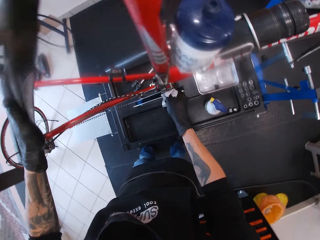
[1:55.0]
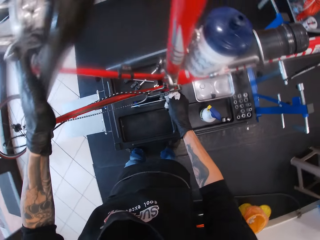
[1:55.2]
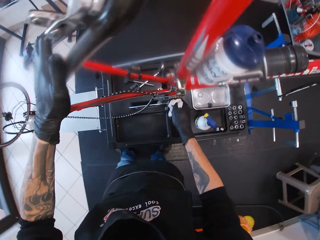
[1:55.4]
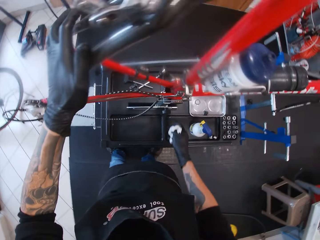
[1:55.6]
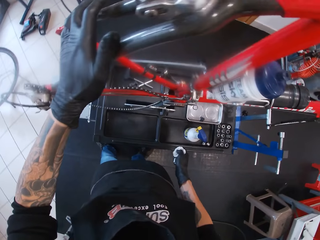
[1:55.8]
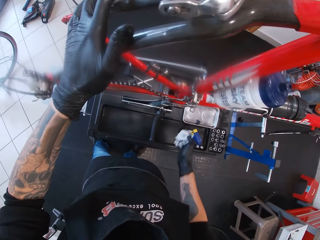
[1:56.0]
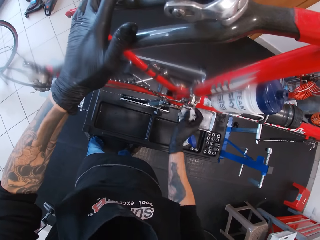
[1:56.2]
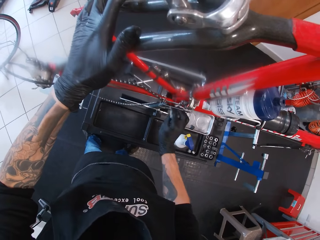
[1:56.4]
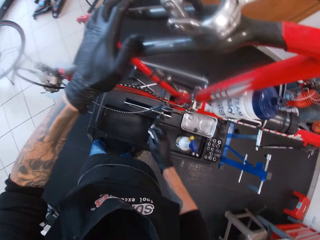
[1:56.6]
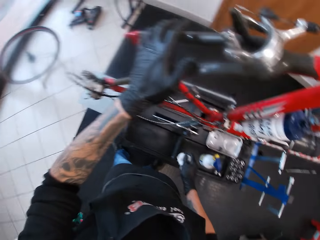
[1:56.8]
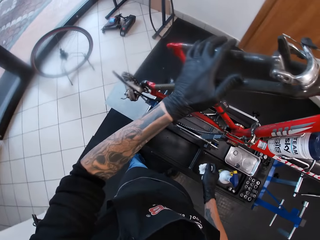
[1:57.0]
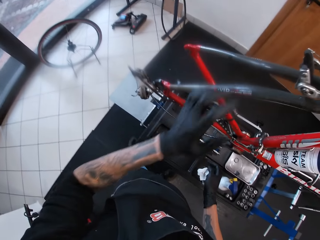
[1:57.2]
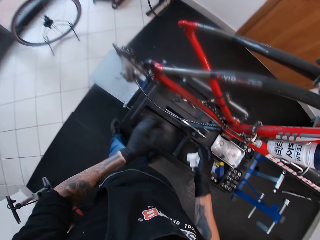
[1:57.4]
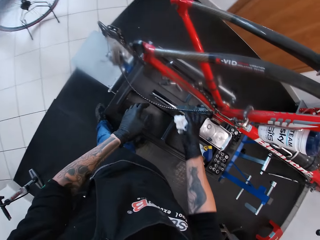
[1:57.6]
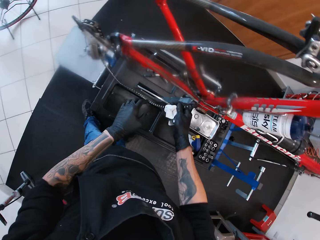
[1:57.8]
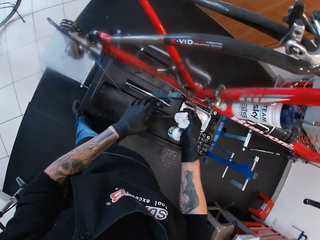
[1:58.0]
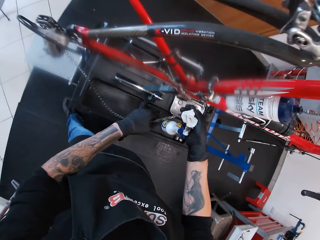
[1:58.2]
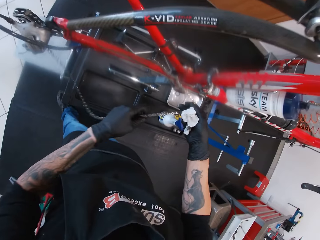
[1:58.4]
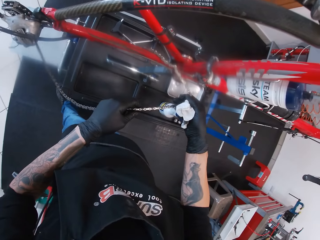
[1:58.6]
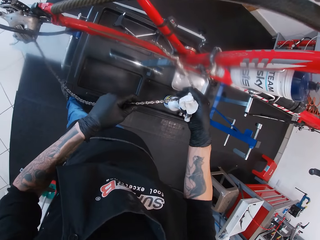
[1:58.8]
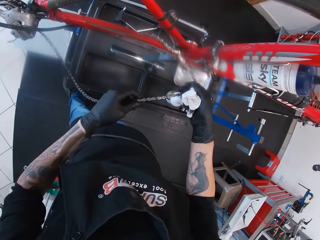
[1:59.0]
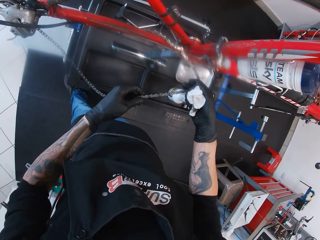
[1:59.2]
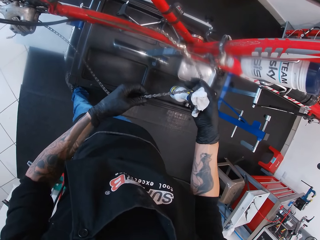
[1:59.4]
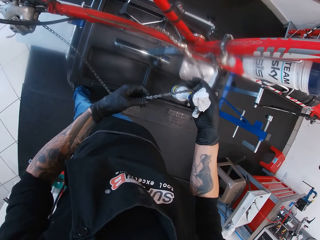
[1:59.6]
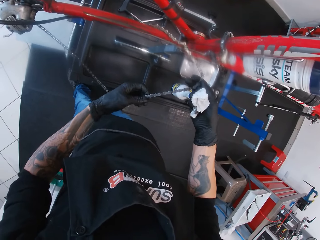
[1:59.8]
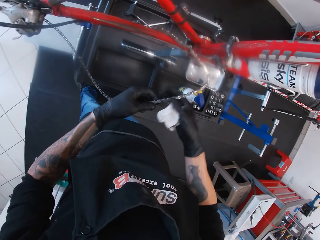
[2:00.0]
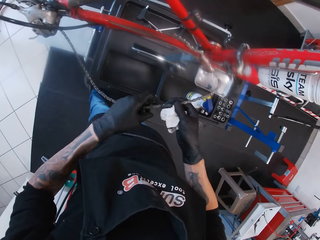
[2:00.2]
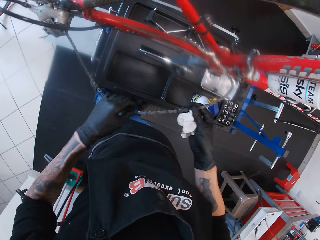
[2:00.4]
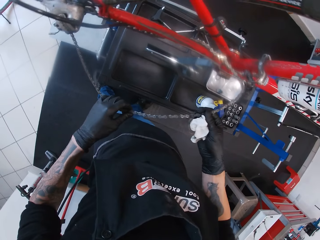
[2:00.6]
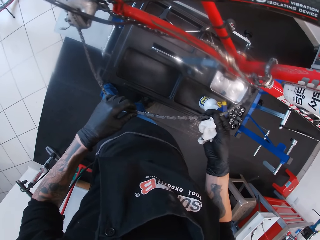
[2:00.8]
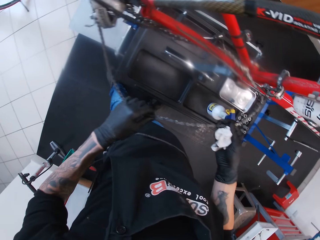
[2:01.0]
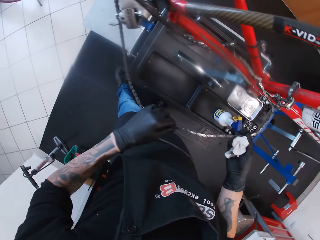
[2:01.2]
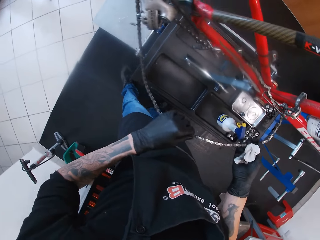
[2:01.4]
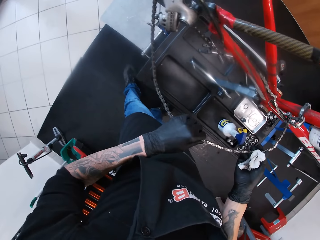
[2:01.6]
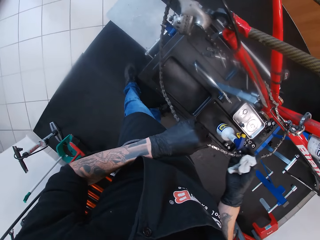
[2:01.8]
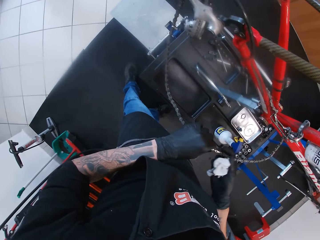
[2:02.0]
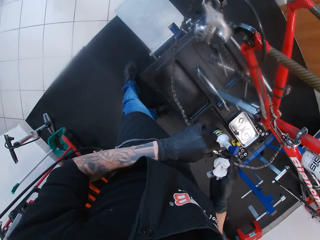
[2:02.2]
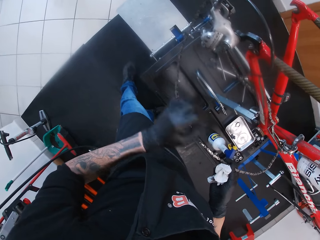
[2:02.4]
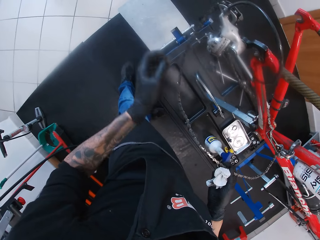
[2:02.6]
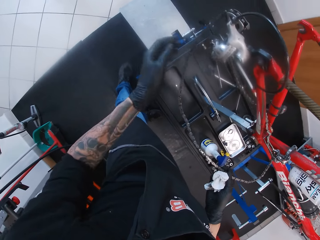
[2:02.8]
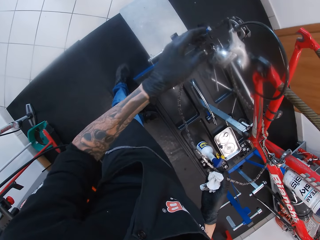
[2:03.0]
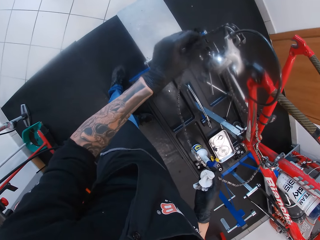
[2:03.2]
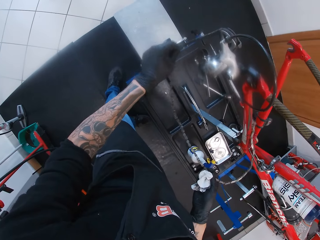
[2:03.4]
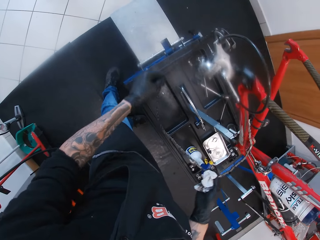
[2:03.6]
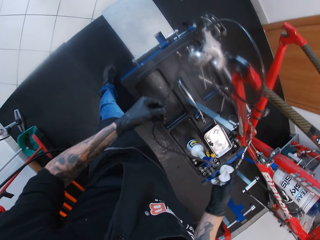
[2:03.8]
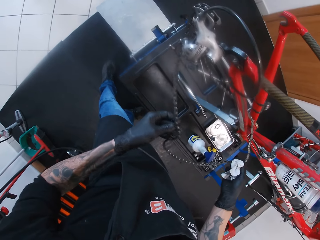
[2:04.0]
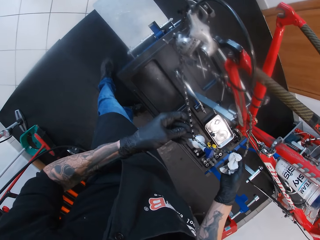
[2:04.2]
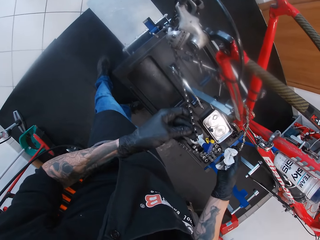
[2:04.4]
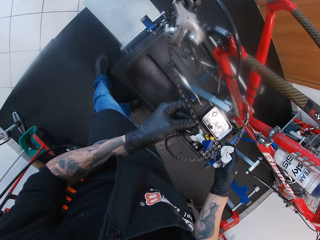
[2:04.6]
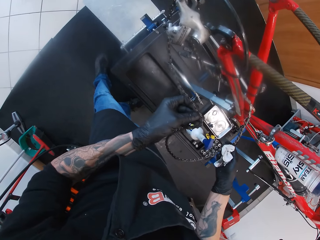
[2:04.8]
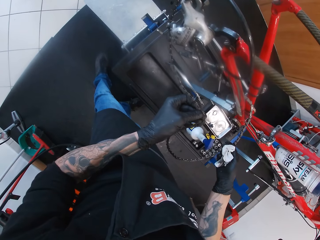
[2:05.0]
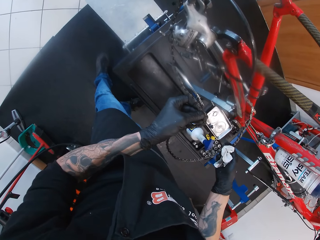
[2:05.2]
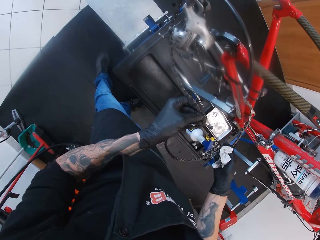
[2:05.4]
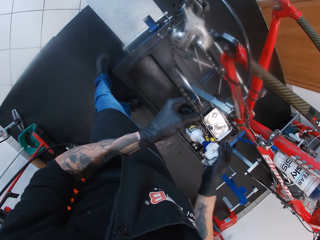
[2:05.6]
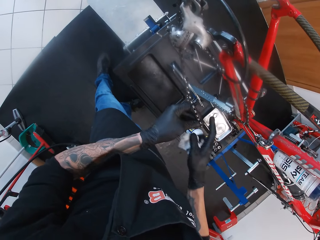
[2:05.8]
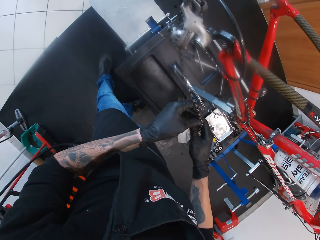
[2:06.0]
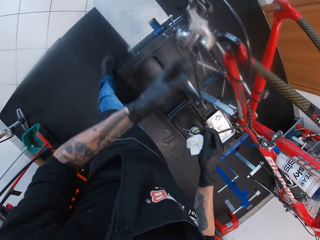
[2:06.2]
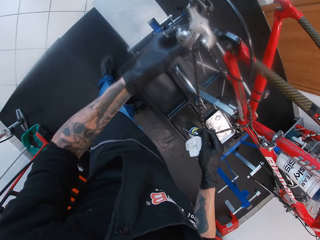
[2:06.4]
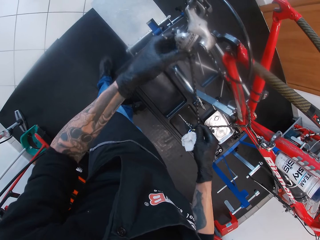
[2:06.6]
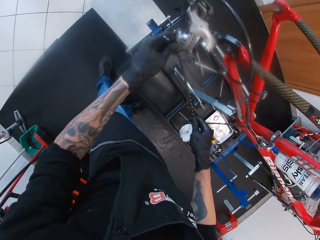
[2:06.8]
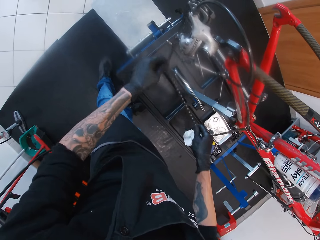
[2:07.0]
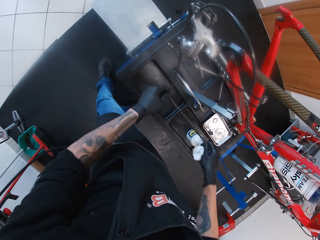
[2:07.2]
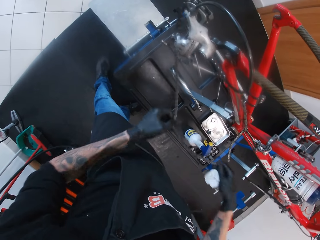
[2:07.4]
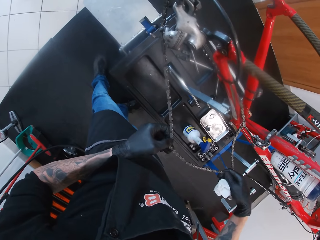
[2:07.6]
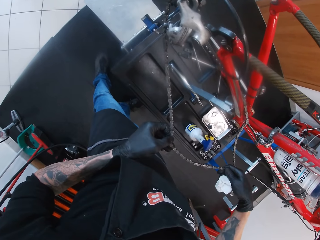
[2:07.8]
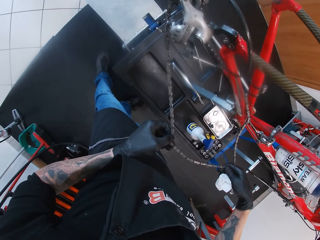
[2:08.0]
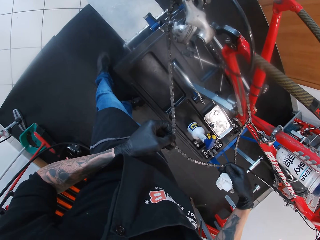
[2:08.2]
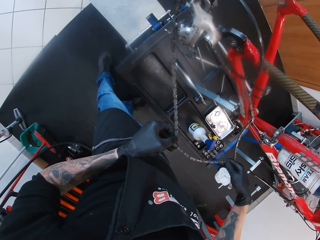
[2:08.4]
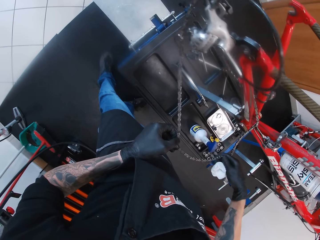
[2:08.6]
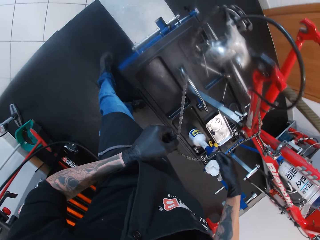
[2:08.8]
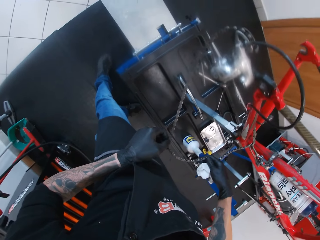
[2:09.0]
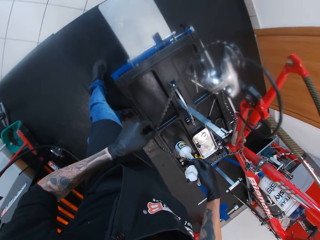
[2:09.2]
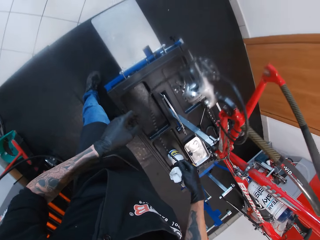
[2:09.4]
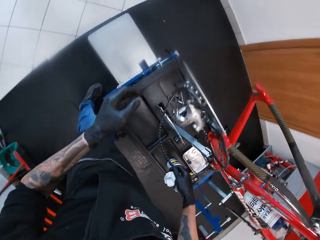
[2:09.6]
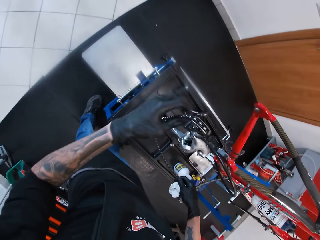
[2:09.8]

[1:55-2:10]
The camera wearer removes his left hand from the bicycle seat stay. He drags a bicycle chain on the bicycle frame derailleur with his hands. He pulls the chain. He pulls the chain again.

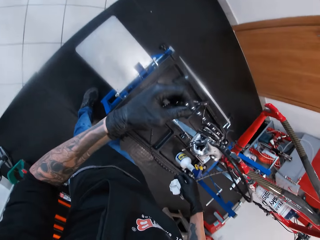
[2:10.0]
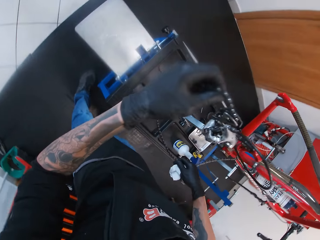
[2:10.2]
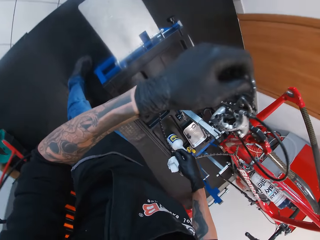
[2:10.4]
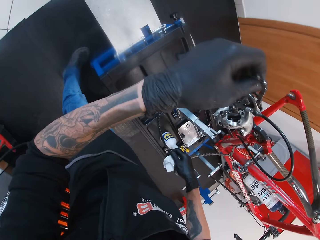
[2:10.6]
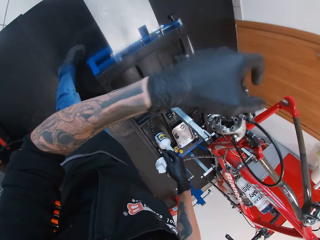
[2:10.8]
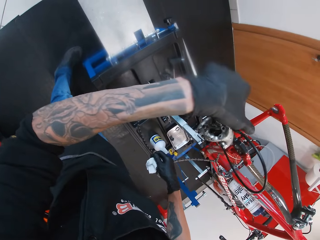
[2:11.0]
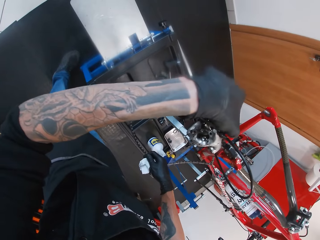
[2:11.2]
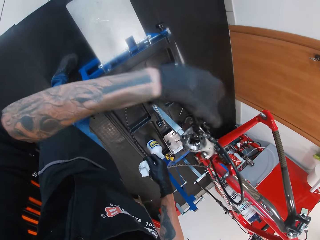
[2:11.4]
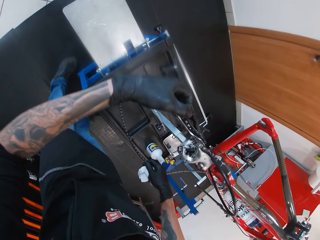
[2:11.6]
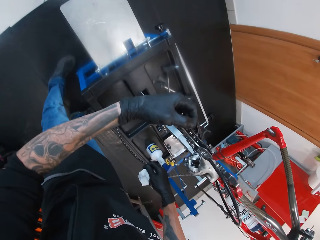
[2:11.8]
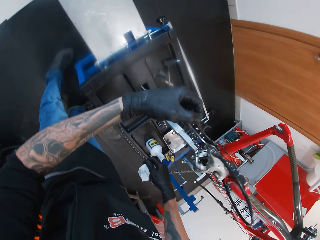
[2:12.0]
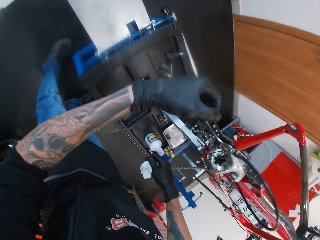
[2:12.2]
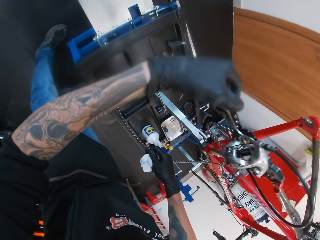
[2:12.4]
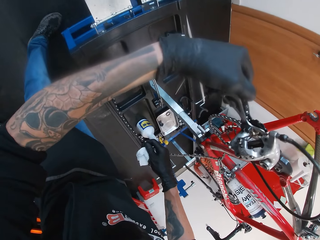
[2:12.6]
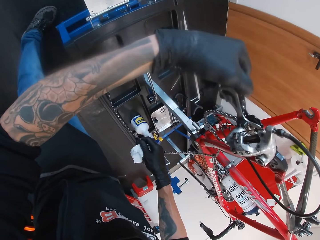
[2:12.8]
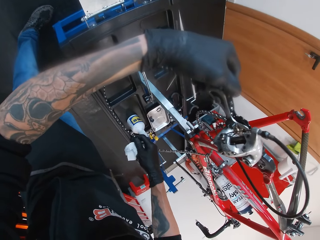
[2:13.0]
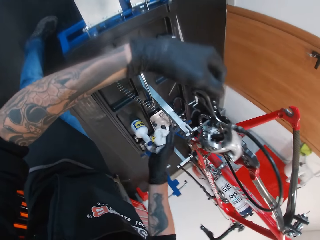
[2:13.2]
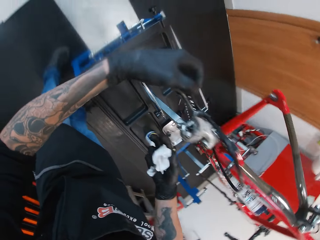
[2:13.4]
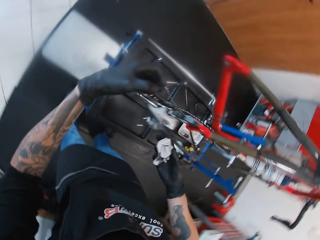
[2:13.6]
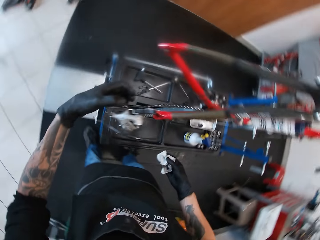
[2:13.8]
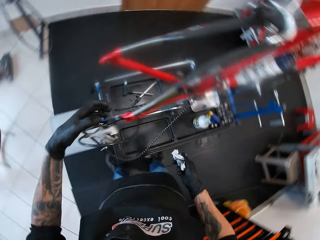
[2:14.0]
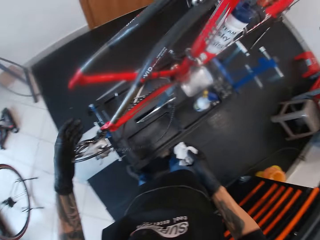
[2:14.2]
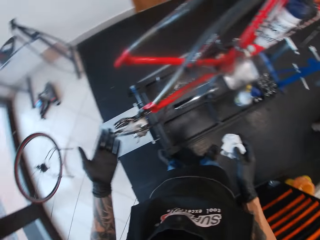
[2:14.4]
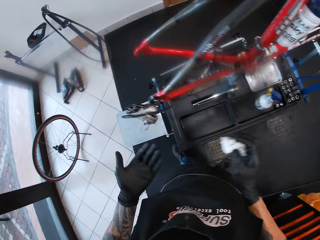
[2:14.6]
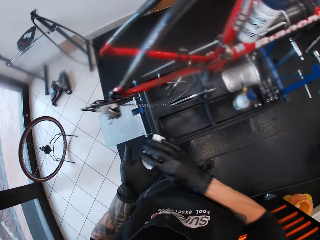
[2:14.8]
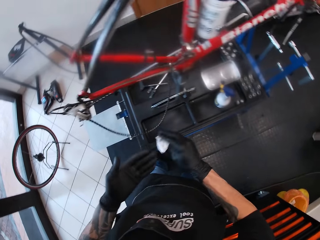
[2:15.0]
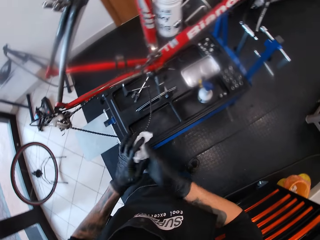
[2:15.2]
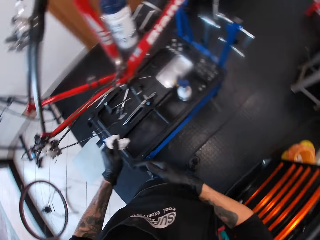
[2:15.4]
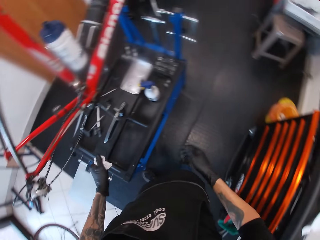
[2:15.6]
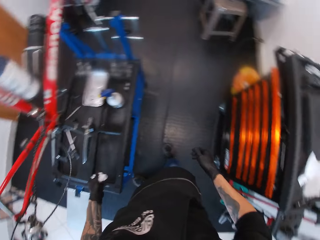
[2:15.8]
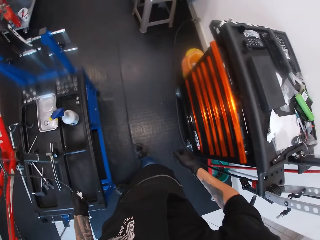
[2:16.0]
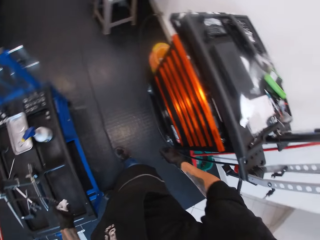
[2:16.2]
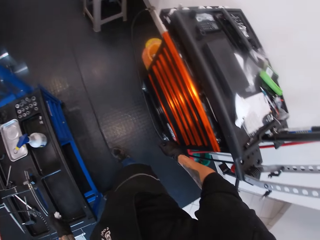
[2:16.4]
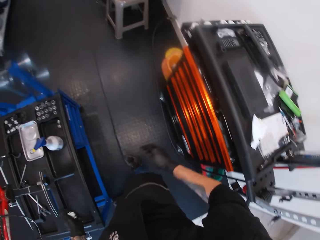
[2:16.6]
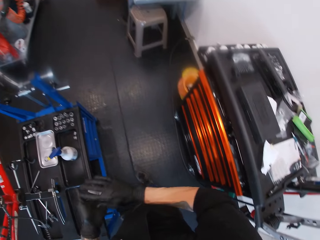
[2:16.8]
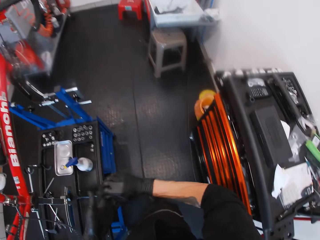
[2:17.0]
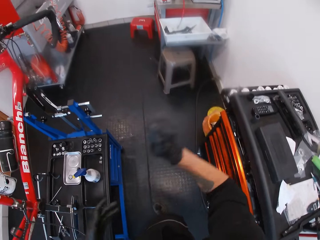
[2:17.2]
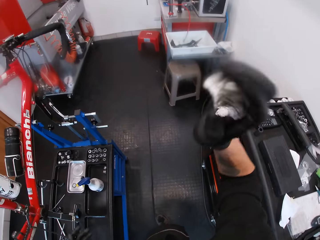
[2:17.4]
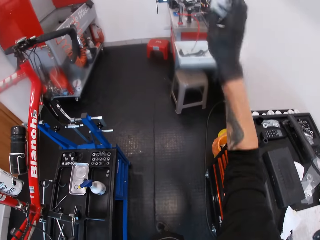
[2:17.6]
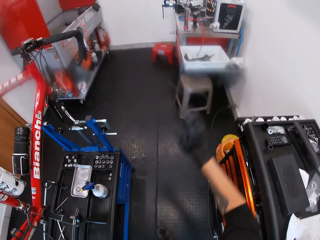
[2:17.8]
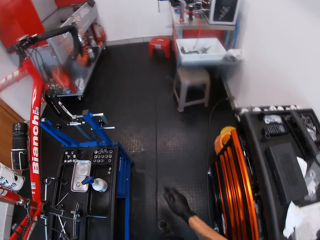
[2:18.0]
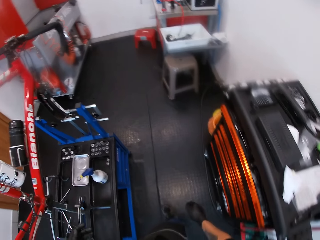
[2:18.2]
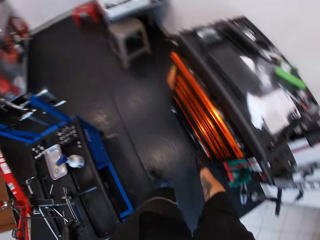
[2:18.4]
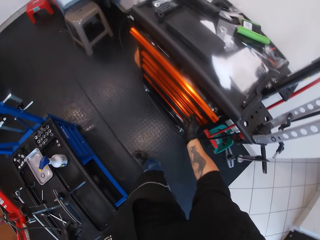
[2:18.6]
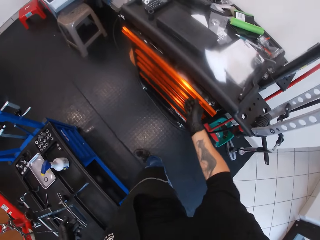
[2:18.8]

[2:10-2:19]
The camera wearer removes his right hand from the bicycle chain on the bicycle frame derailleur. He removes his left hand from the bicycle chain on the bicycle frame derailleur. He cleans his left hand with the sprayed tissue paper in his right hand. He passes the sprayed tissue paper from his right hand to his left hand. He moves around. He passes the sprayed tissue paper from his left hand to his right hand. He throws the sprayed tissue paper in his right hand into the plastic container on the work bench.
